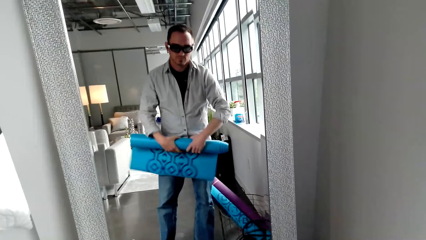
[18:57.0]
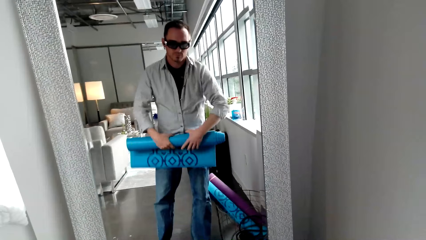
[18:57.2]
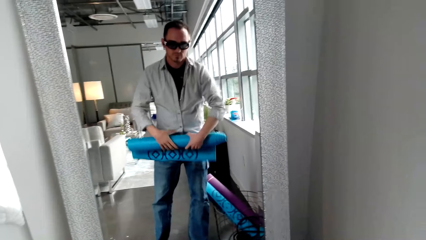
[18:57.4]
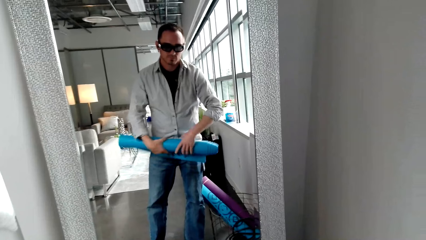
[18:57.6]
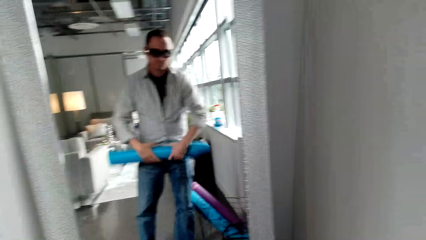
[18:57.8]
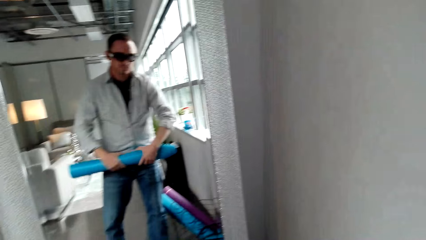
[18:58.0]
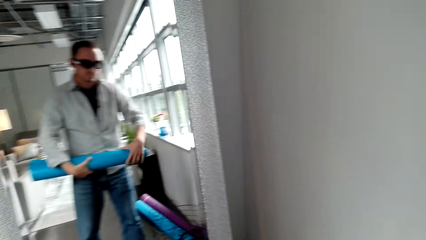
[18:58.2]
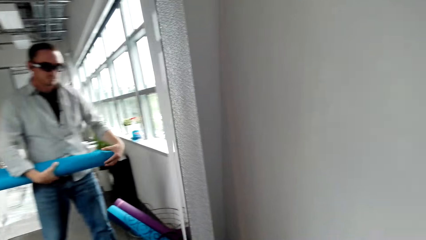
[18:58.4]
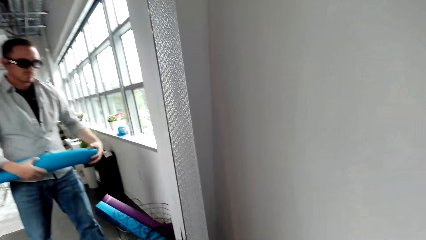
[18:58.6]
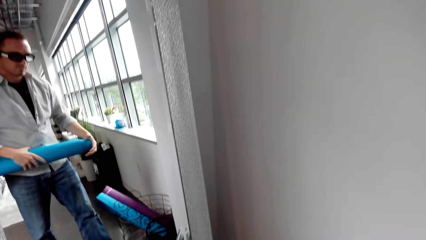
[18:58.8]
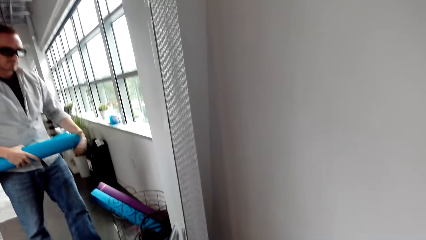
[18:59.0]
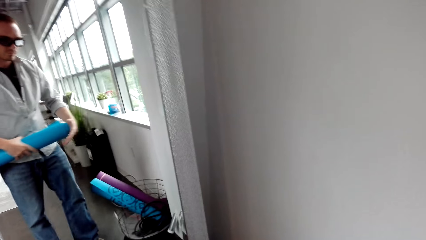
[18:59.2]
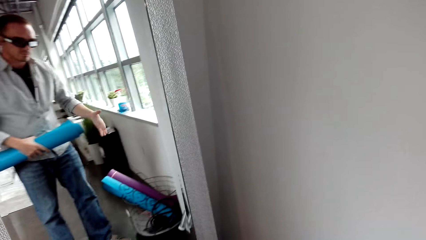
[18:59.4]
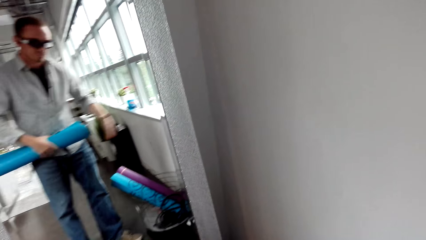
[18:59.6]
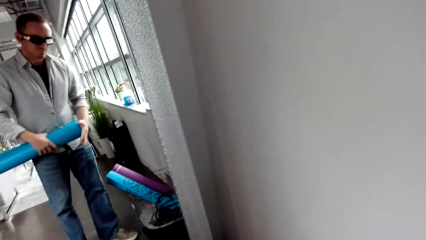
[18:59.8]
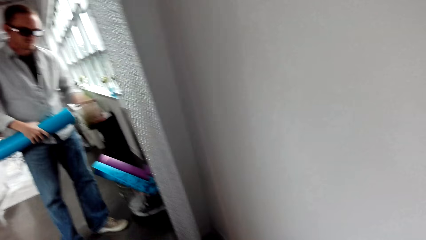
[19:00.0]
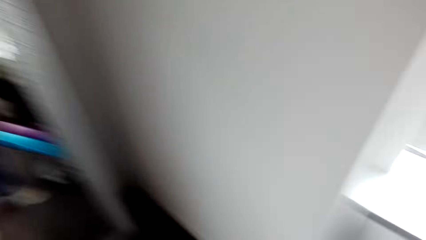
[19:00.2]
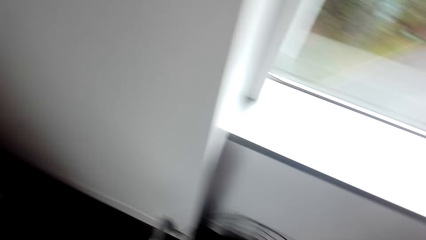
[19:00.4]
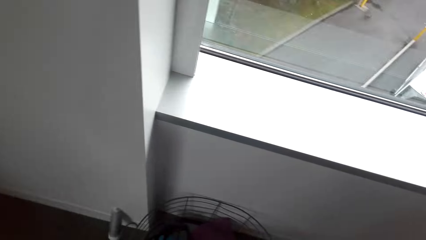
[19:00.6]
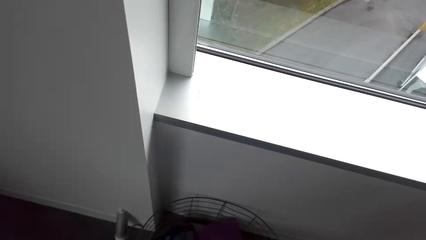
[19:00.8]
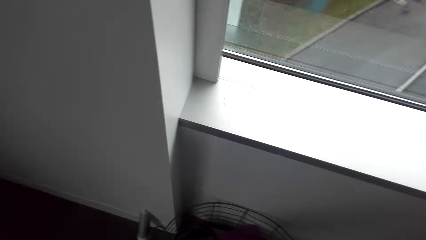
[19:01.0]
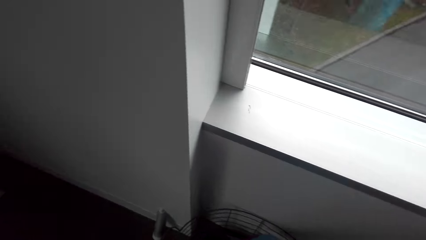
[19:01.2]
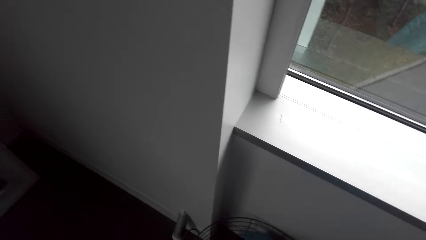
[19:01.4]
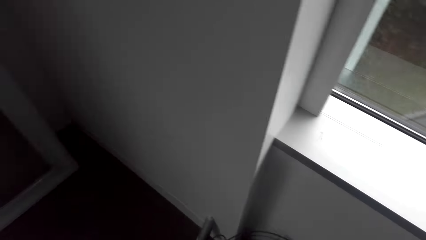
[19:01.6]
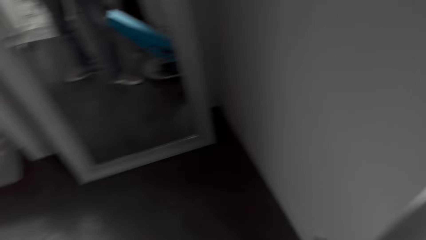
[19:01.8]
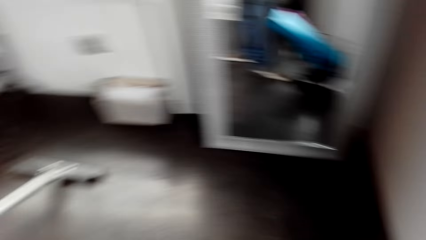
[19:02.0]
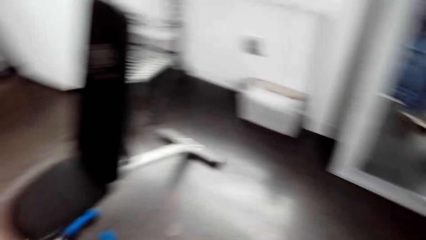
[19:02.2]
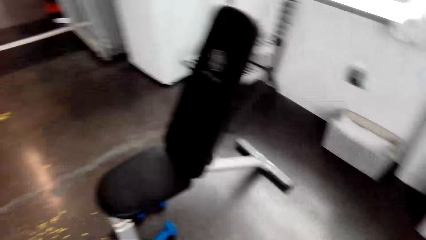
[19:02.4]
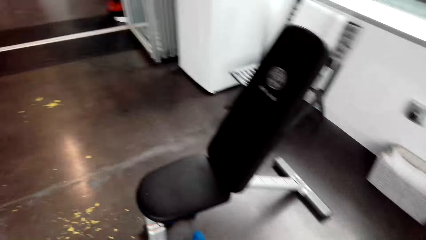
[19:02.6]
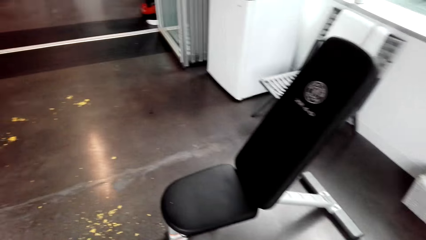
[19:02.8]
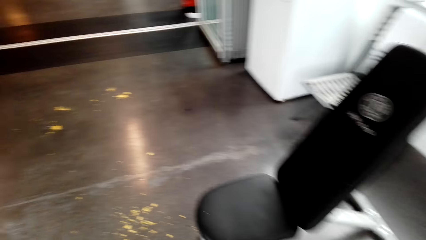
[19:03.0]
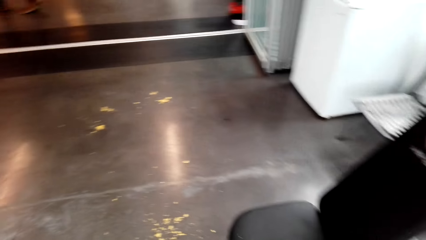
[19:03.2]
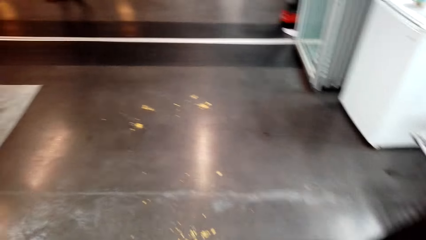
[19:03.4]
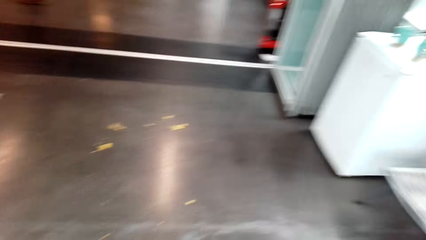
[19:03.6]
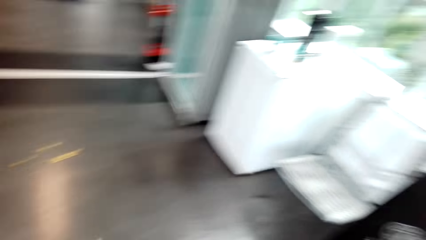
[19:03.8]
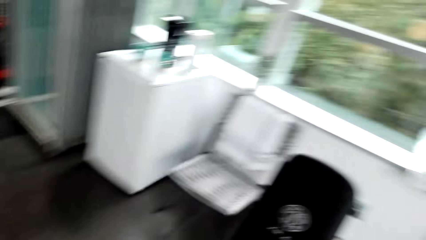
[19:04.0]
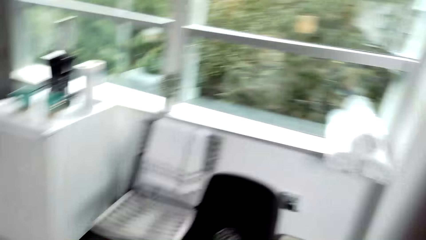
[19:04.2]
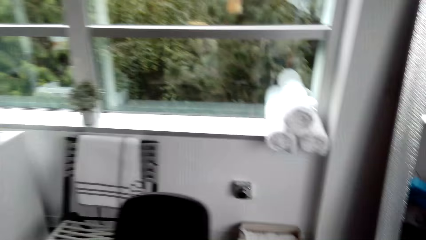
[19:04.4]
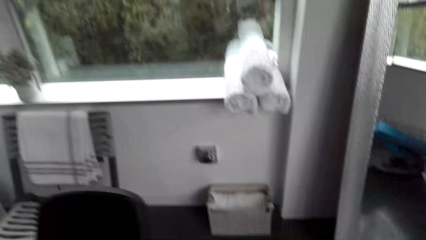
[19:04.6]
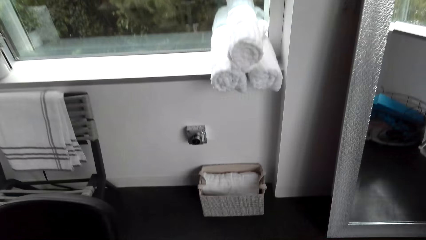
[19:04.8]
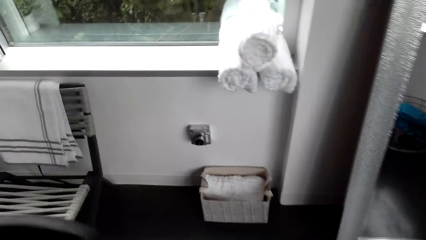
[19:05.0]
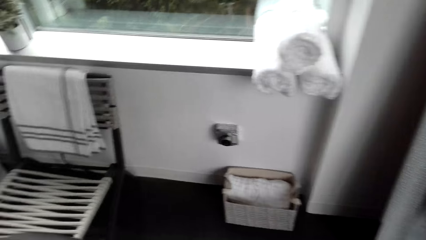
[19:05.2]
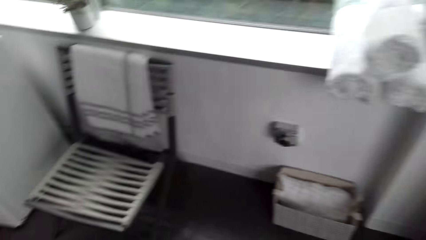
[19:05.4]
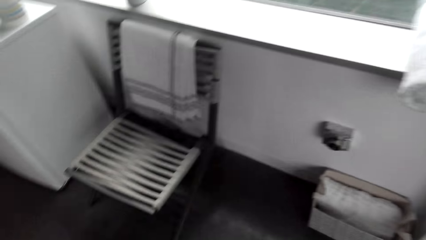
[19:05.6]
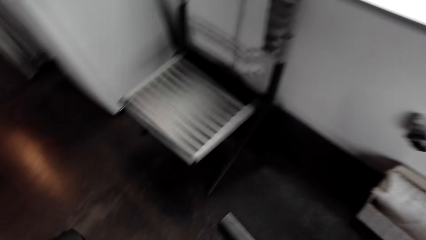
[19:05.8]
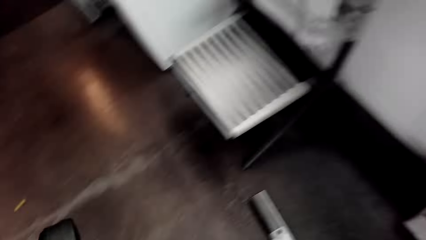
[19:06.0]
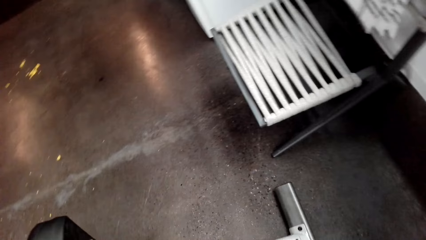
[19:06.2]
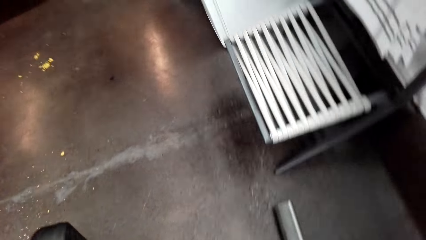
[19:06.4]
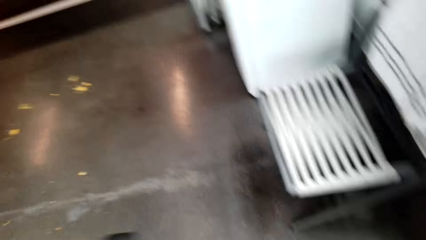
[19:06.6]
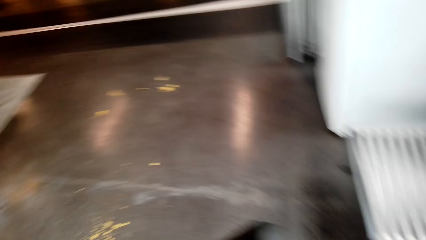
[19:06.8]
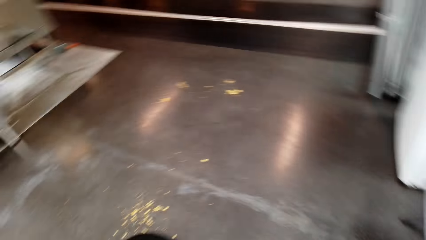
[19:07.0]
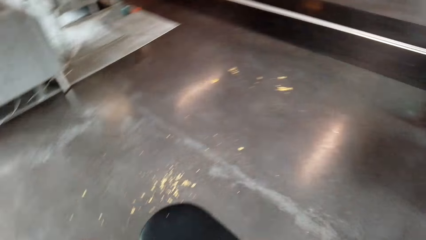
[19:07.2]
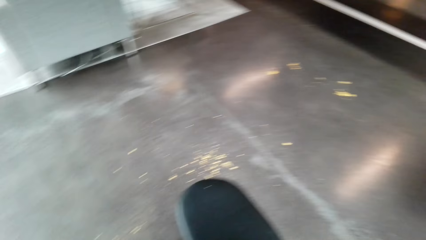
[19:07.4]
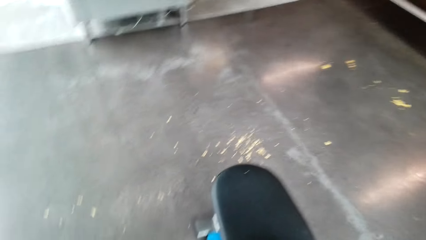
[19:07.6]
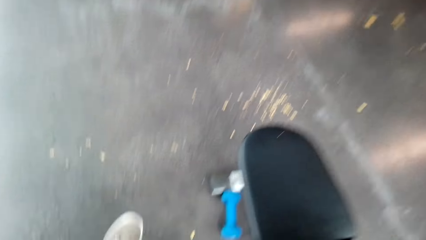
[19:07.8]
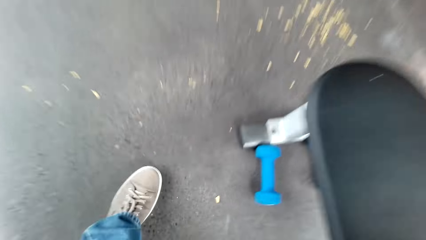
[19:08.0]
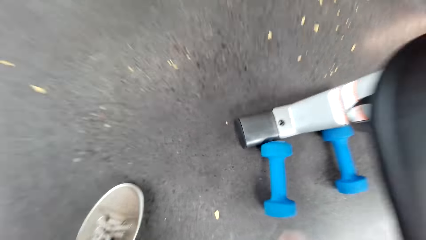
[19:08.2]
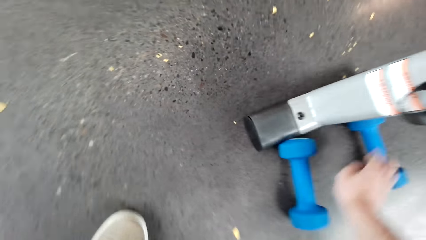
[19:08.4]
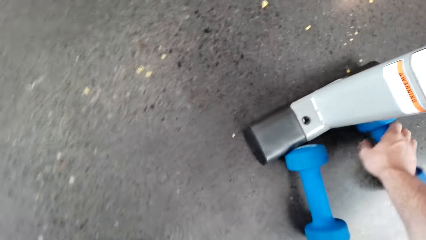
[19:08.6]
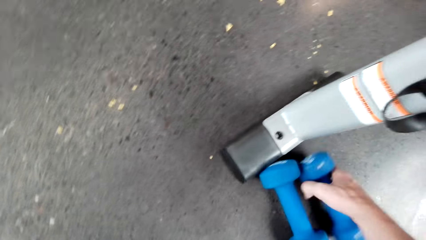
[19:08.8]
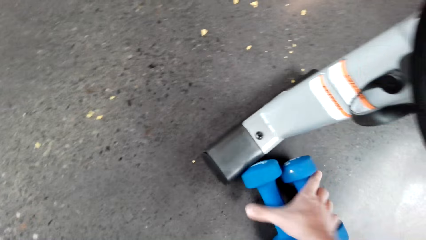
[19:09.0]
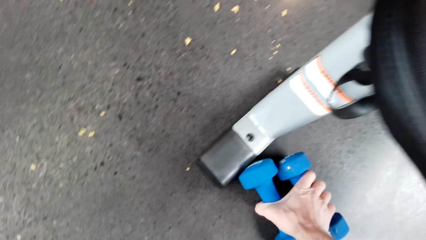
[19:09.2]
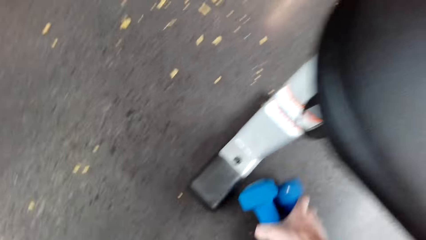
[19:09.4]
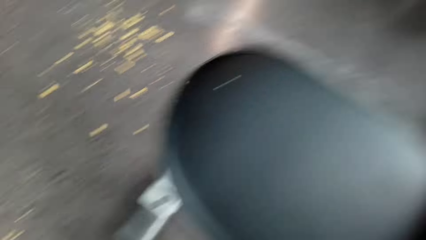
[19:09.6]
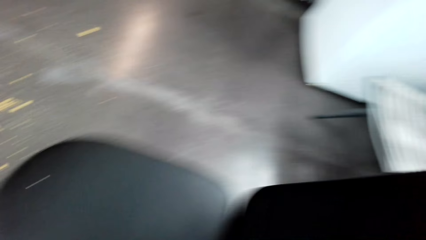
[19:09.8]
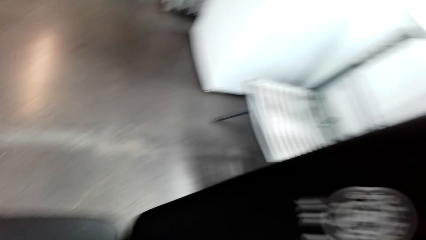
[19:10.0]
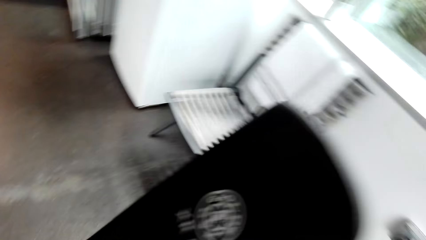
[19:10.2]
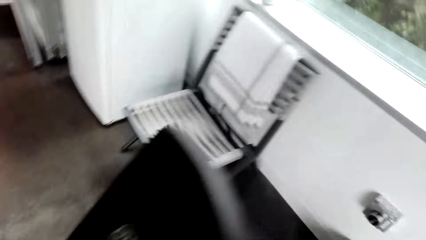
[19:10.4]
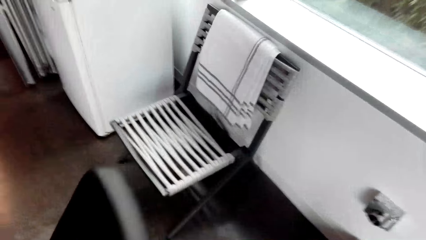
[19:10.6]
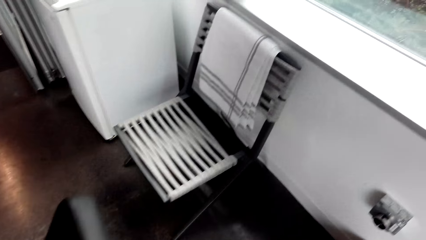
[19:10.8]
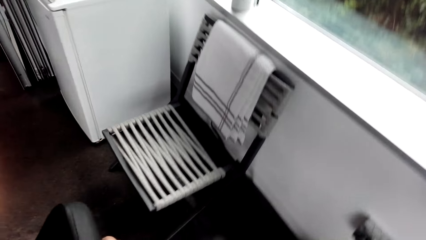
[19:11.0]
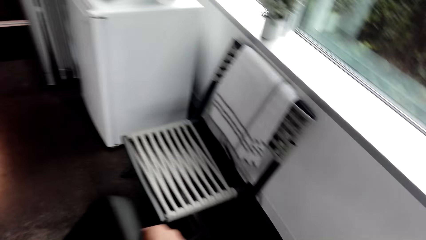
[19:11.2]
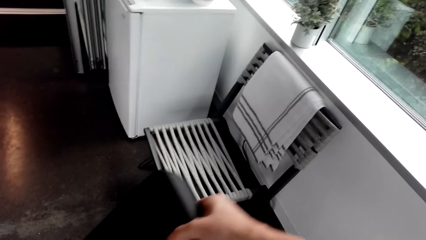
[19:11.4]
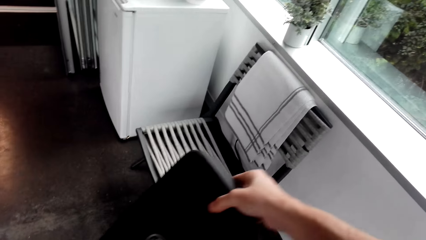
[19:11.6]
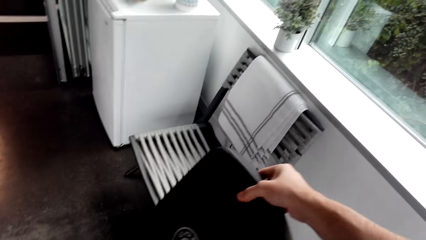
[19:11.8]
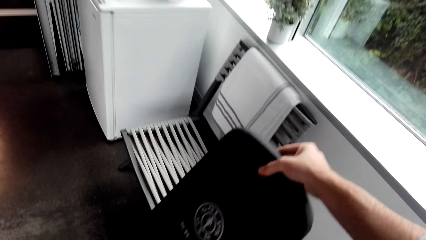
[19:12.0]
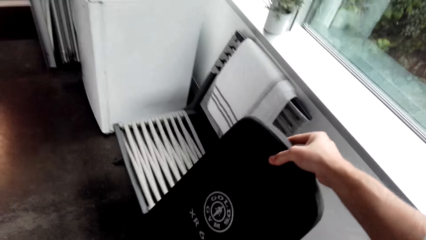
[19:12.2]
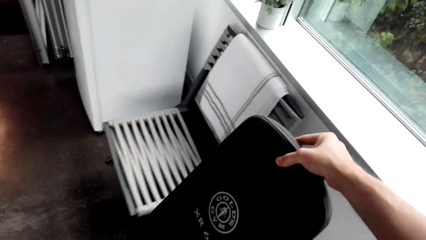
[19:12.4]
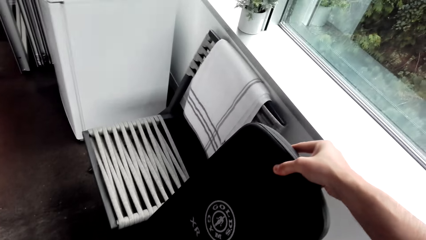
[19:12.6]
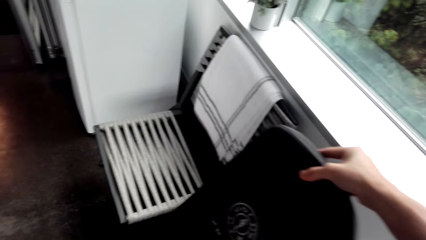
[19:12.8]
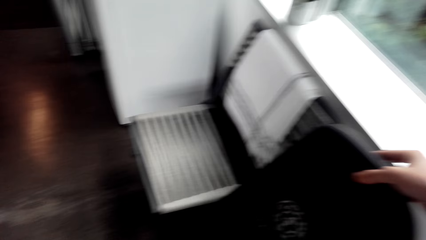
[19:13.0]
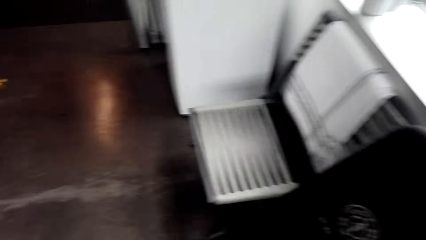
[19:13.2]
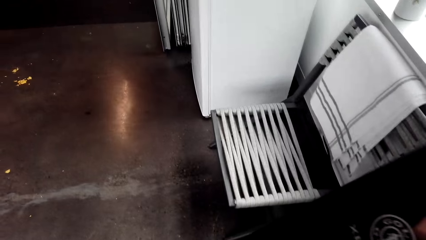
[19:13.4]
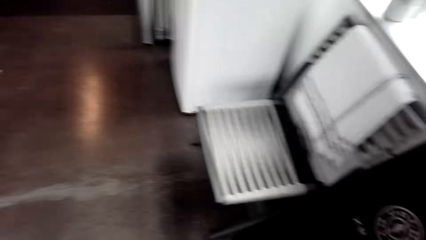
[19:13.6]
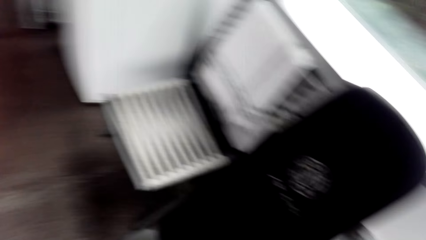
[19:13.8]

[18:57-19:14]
The camera wearer puts the training mat in the basket. They walk. They look around the room. They lift dumbbells.
